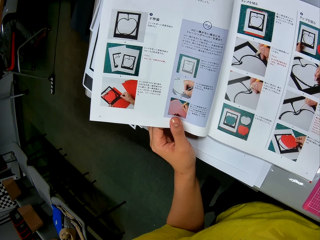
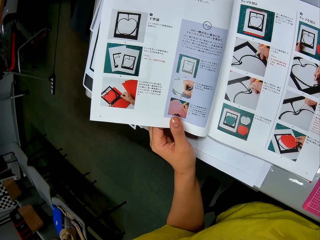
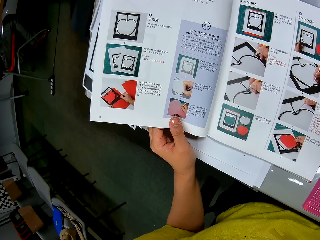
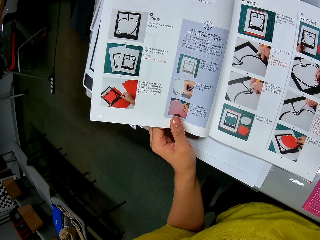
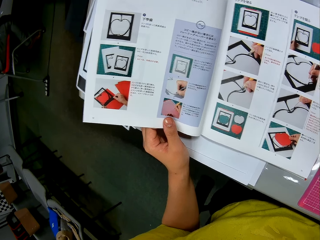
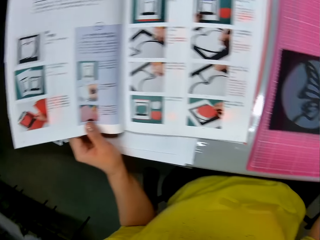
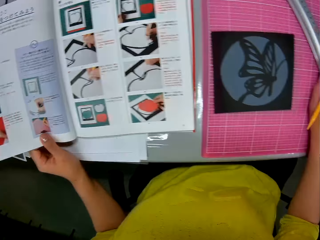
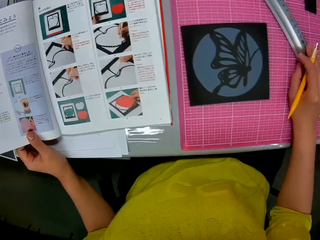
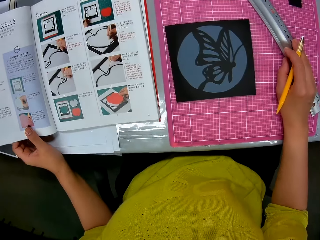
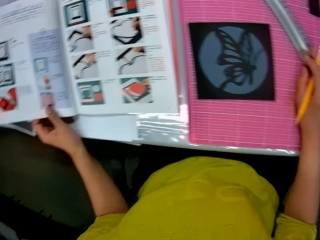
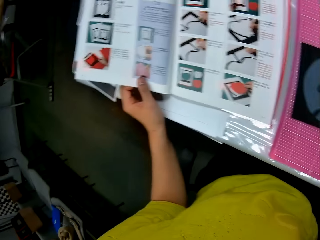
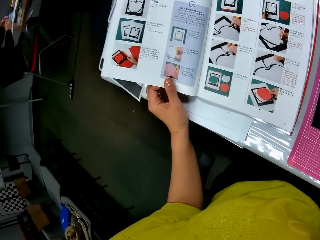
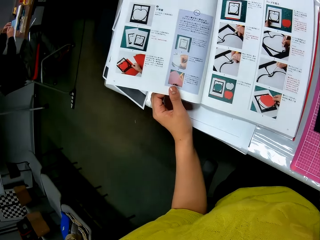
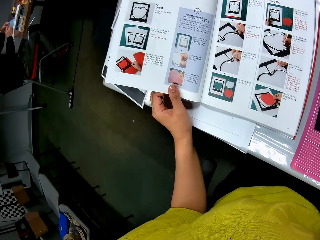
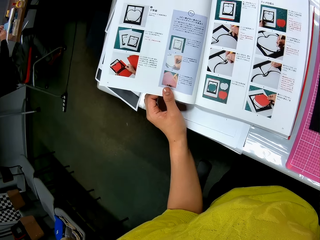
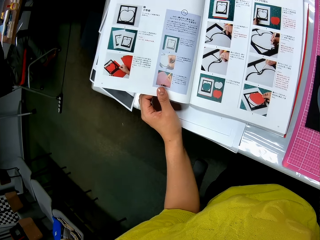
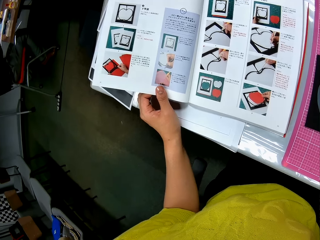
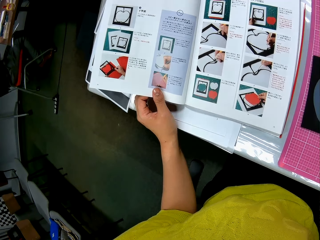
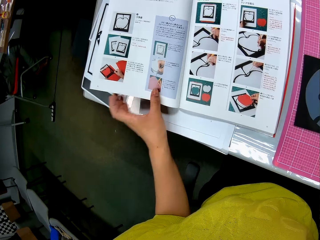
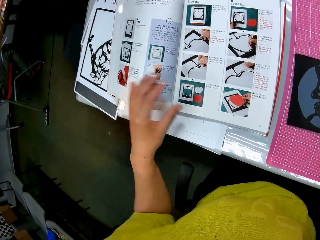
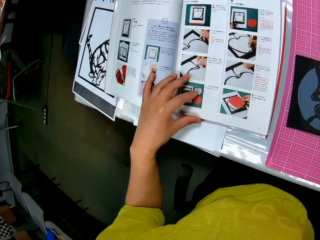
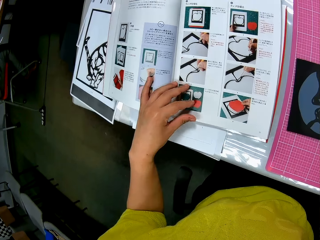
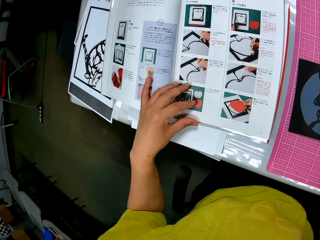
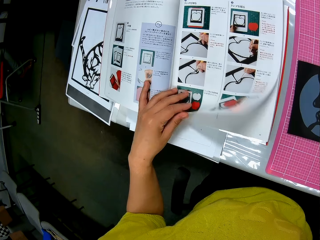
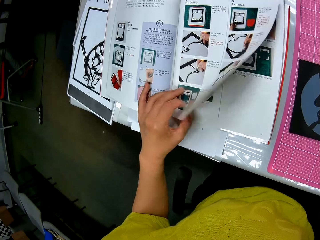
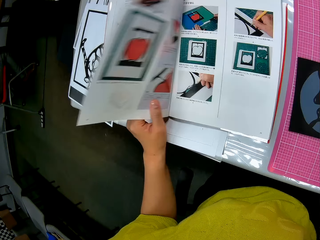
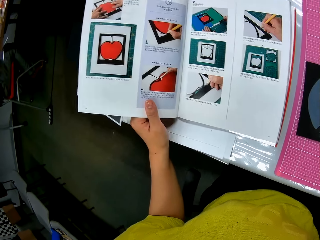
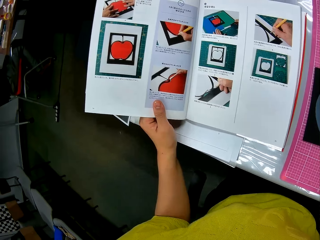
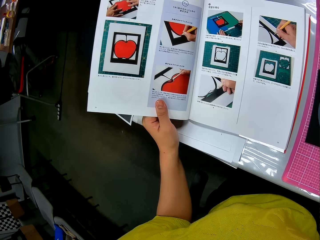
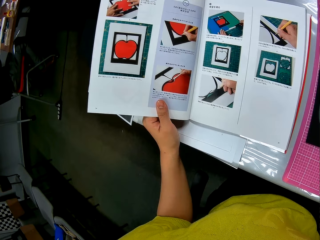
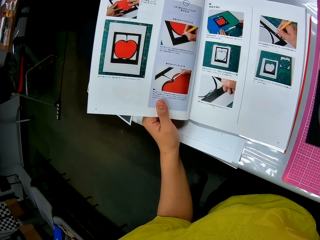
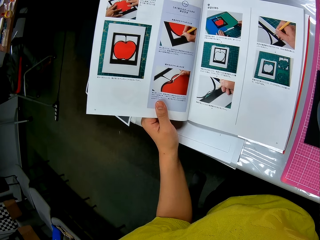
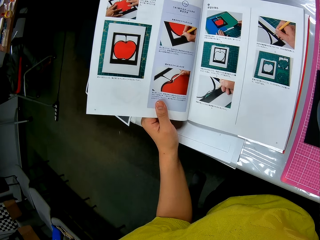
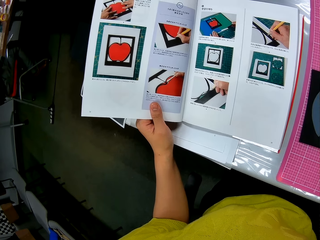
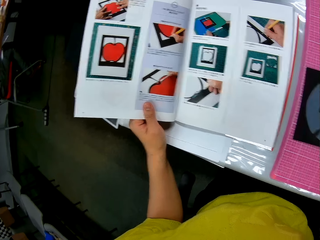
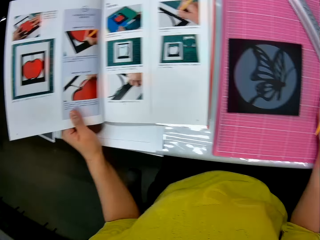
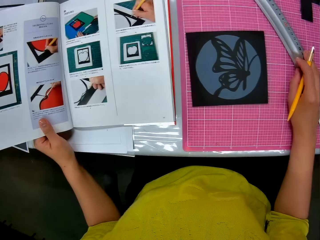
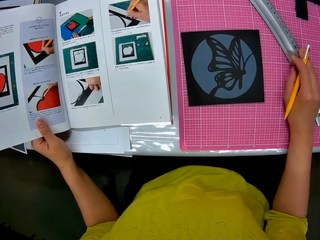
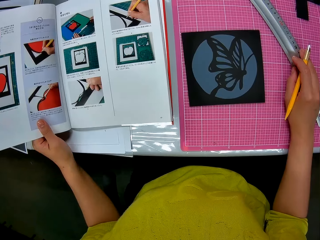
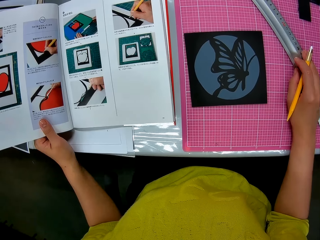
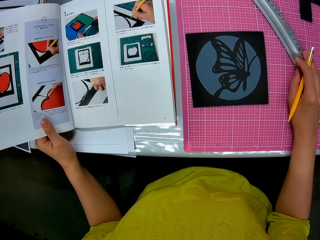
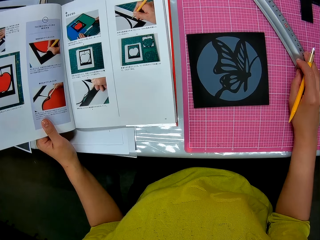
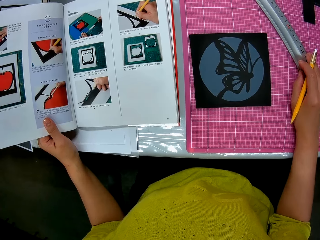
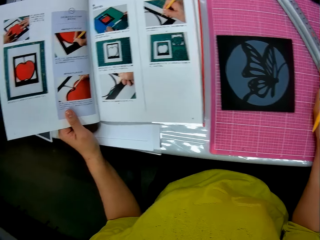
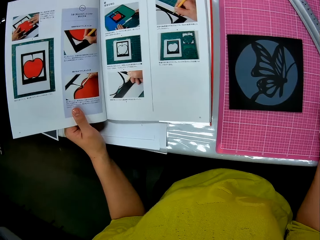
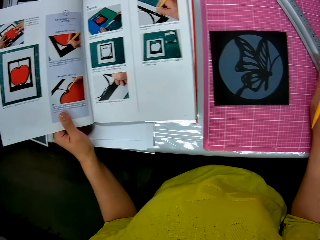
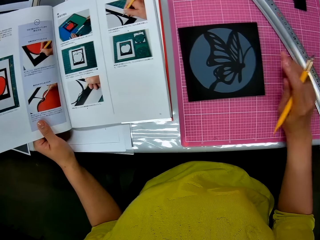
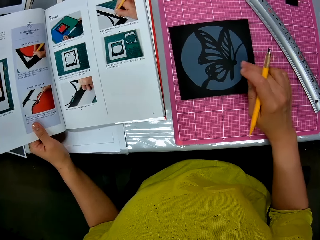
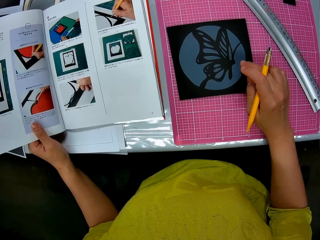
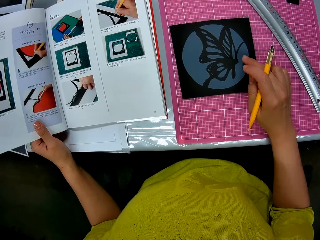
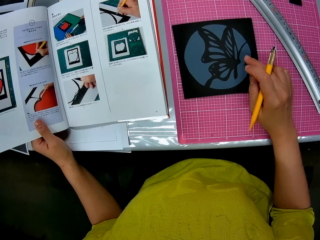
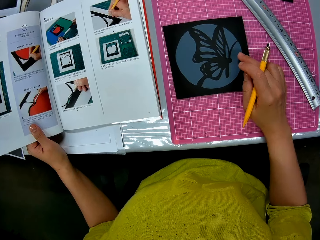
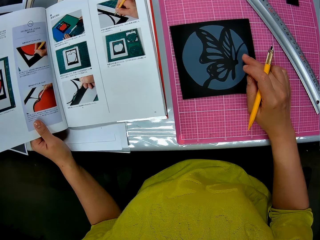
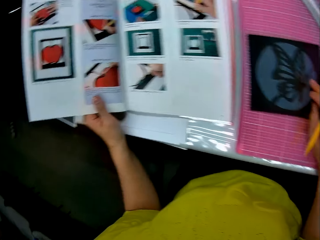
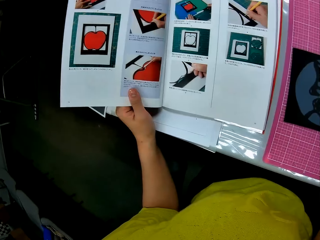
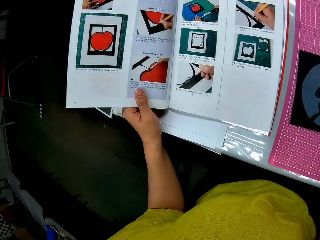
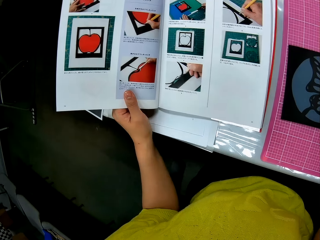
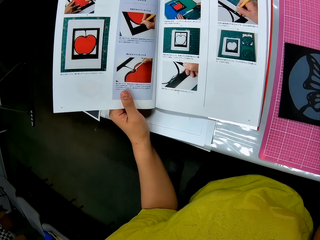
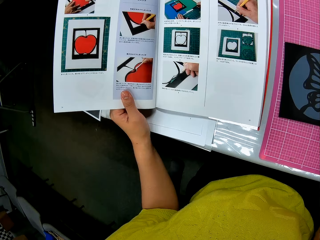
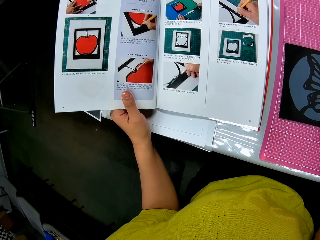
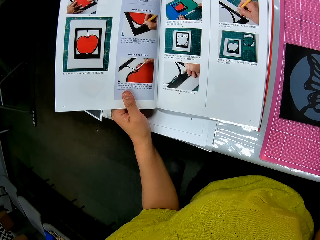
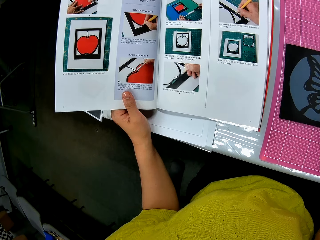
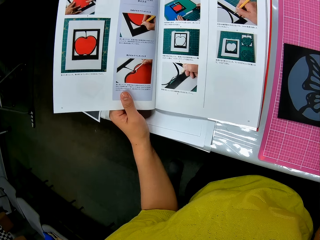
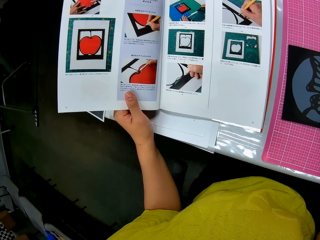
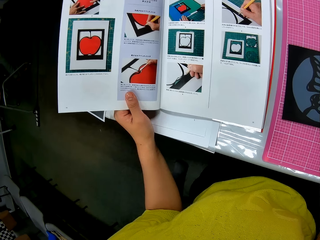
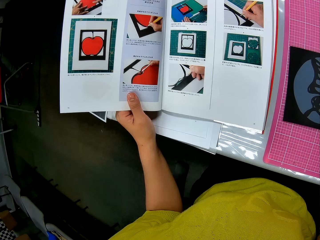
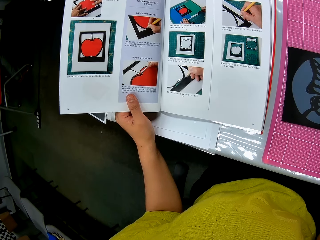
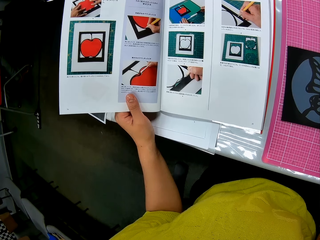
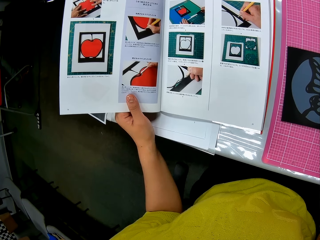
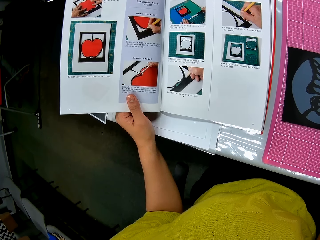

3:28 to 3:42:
The camera wearer stares at the paper at the table. He stares at the book. He flips a third page of the book with his left hand. He stares at the book. He stares at the paper at the table. He stares at the paper at the table again. He puts his right hand on the half leave of the book on the table. He stares at the book.

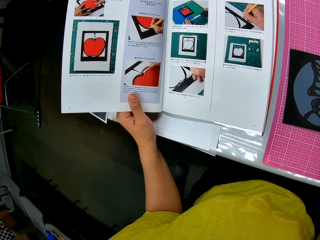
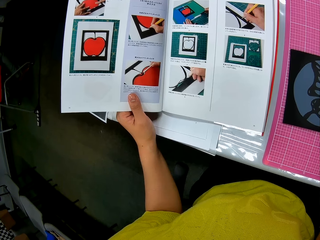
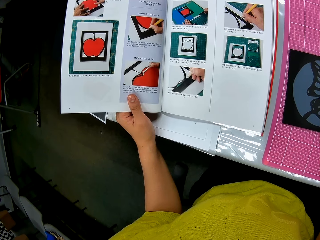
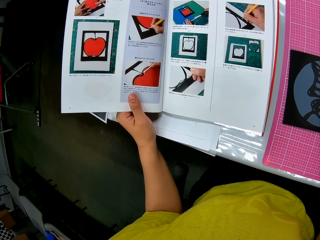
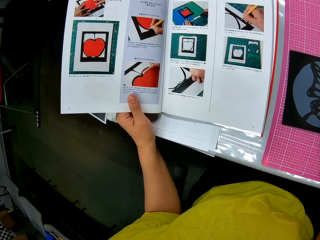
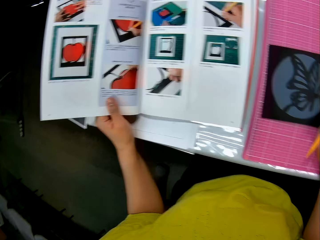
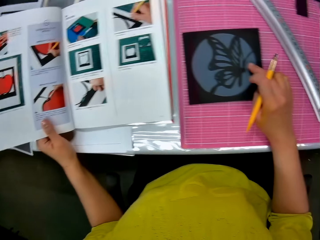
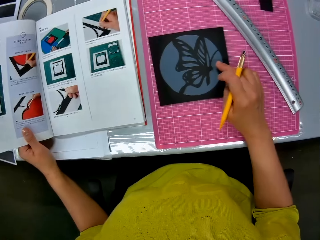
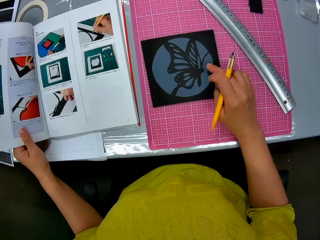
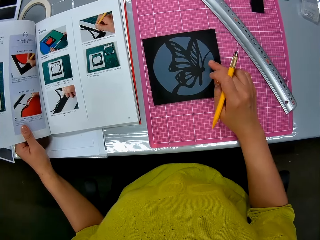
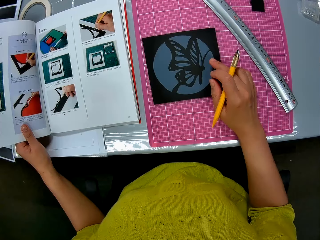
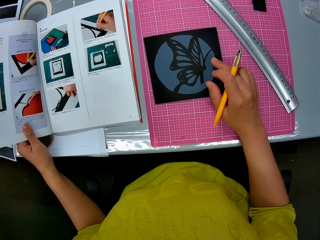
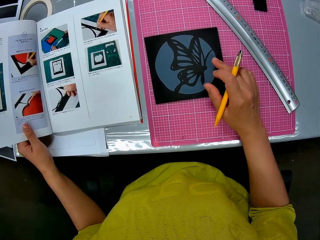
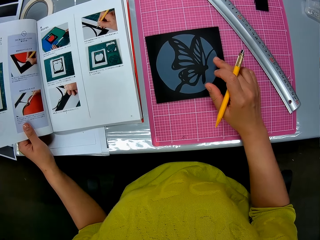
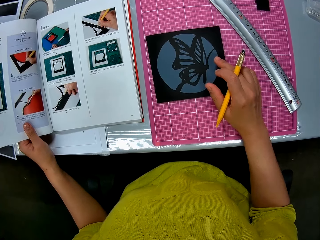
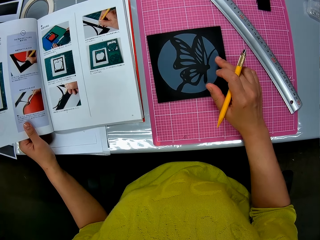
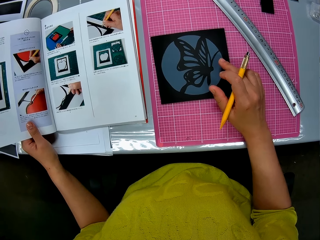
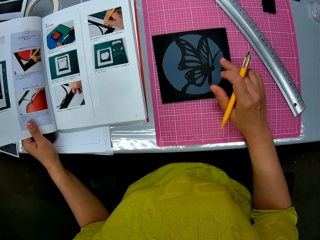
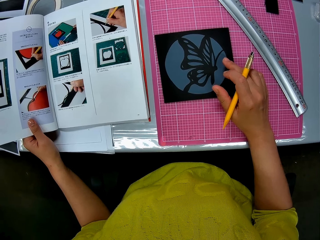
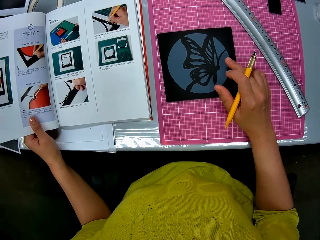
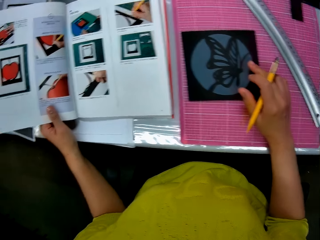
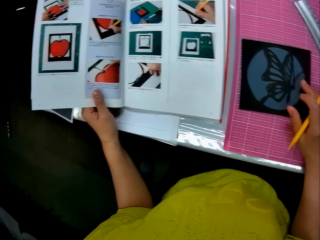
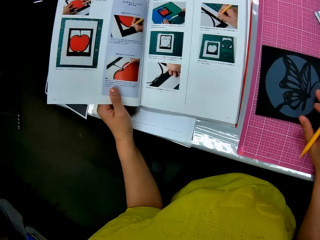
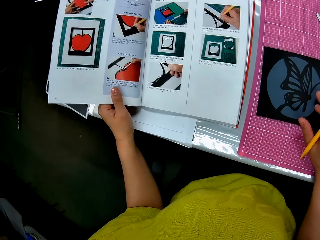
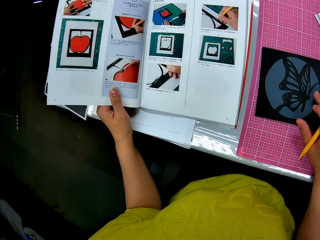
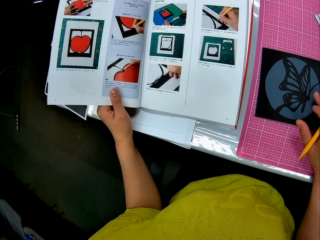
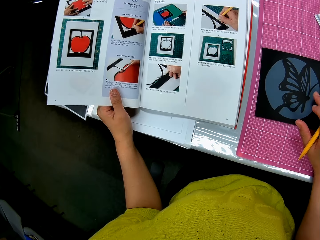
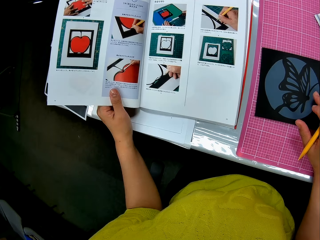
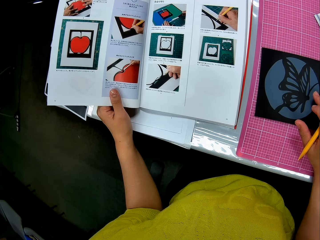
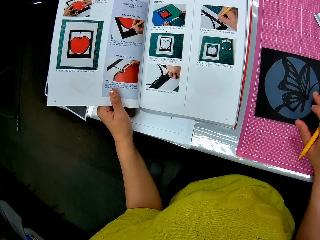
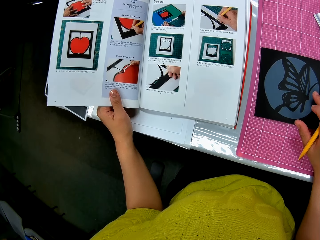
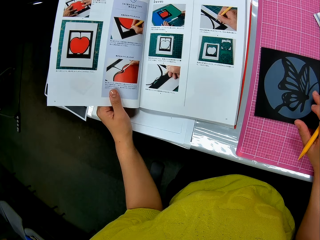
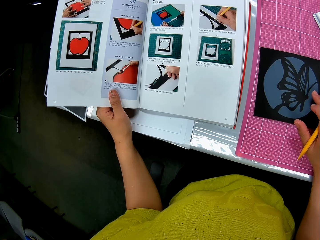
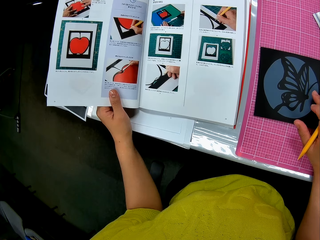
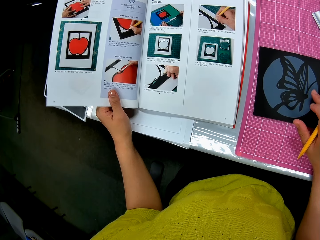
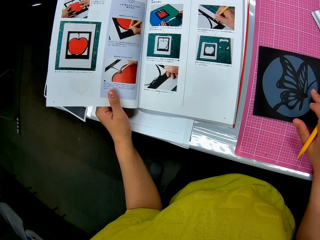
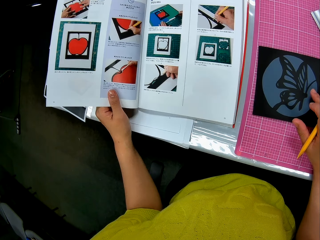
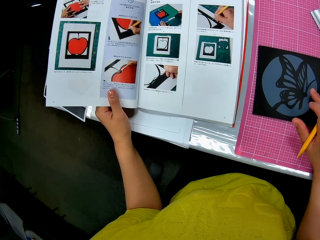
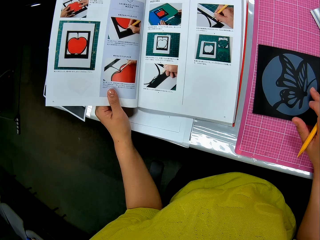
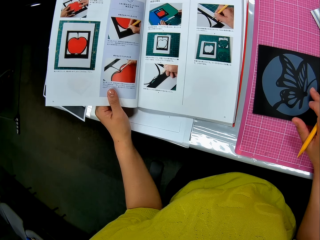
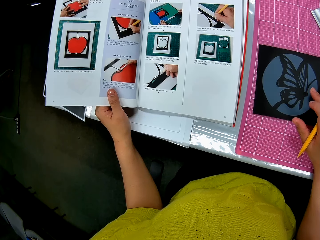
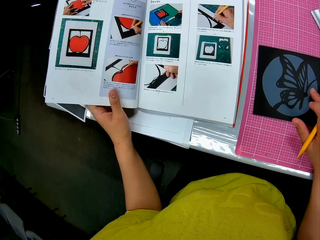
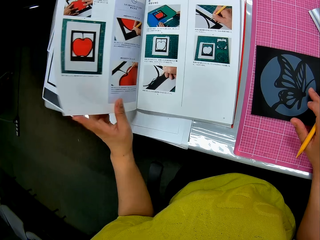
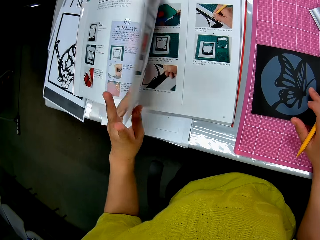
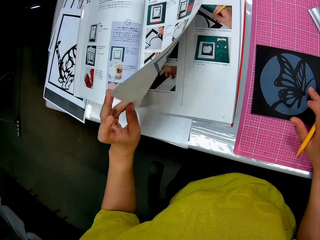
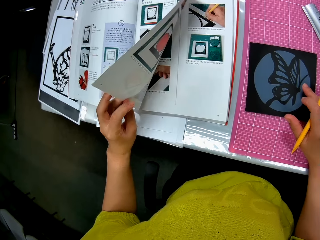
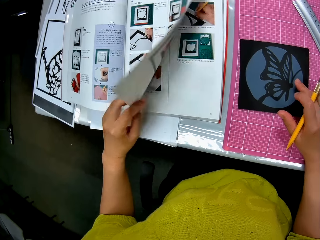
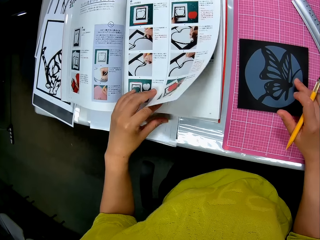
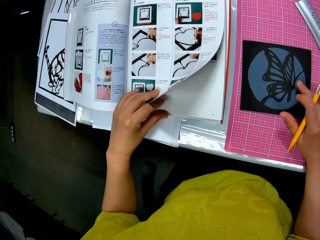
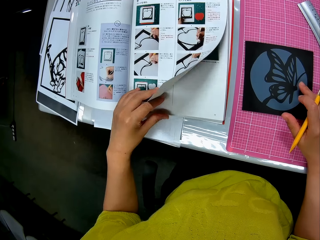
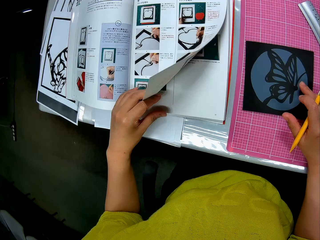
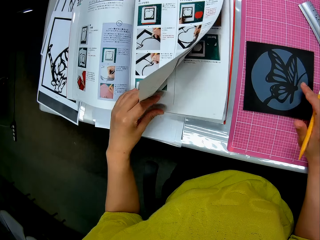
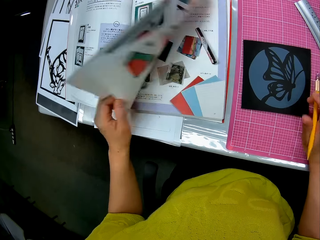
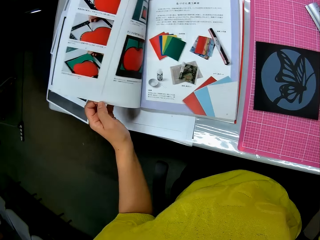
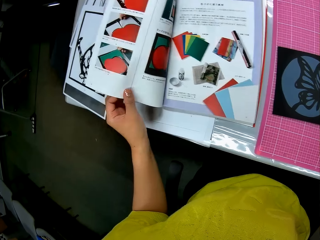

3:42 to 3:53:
The camera wearer stares at the paper at the table. He stares at the book. He flips pages of the book with his left hand.
